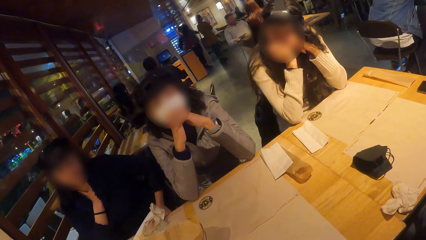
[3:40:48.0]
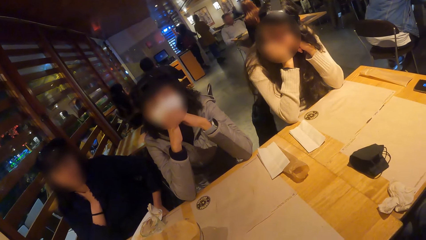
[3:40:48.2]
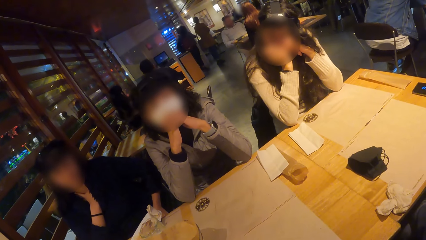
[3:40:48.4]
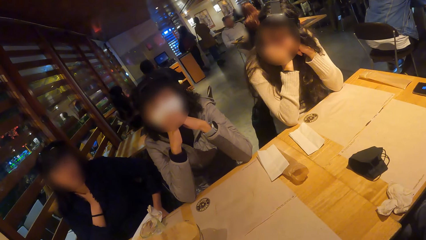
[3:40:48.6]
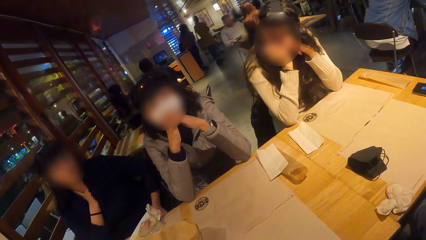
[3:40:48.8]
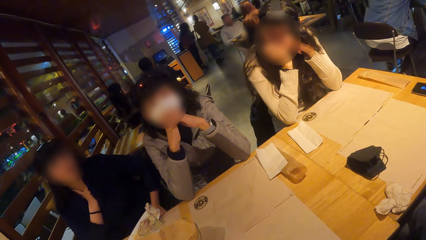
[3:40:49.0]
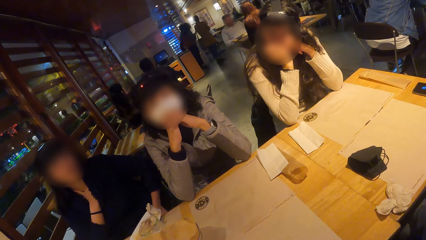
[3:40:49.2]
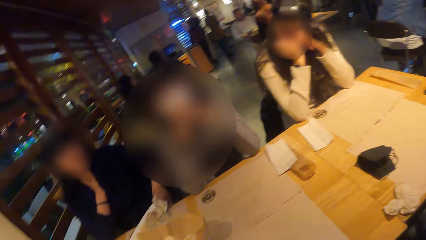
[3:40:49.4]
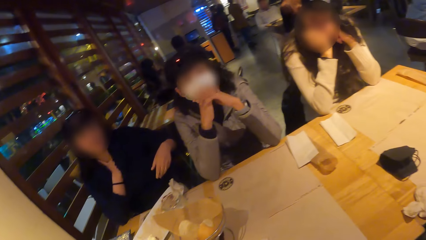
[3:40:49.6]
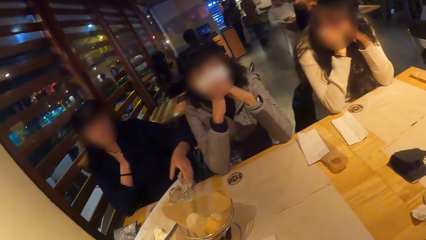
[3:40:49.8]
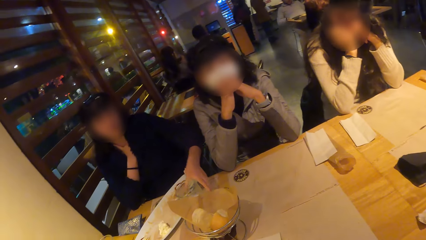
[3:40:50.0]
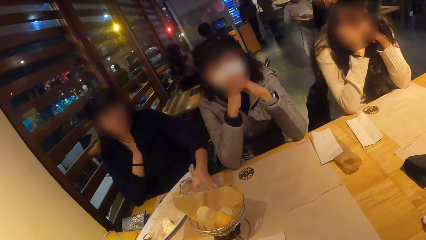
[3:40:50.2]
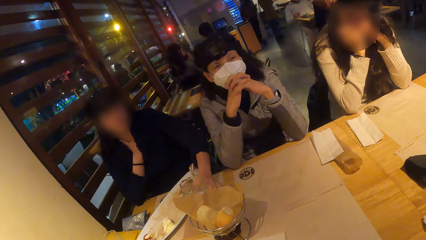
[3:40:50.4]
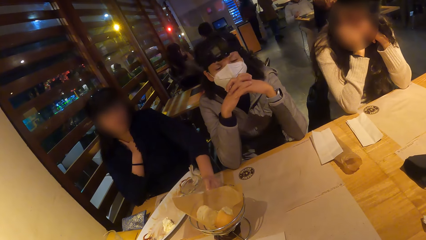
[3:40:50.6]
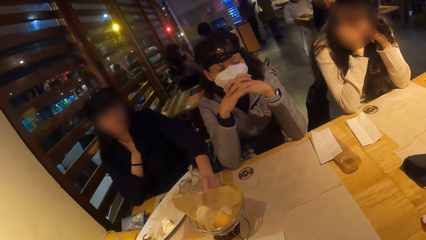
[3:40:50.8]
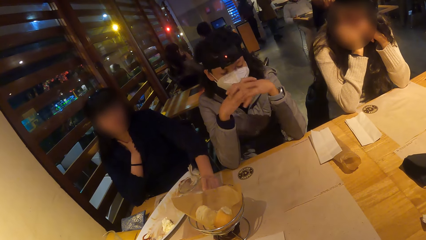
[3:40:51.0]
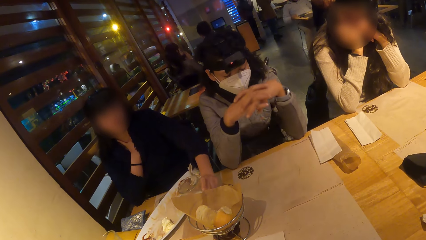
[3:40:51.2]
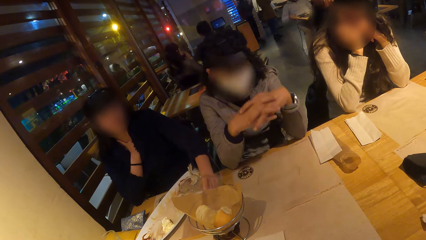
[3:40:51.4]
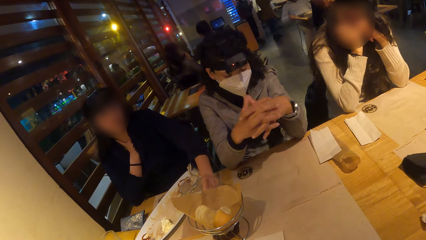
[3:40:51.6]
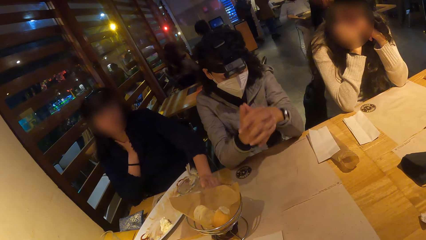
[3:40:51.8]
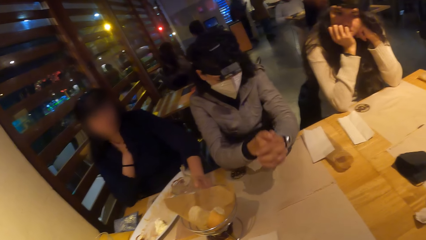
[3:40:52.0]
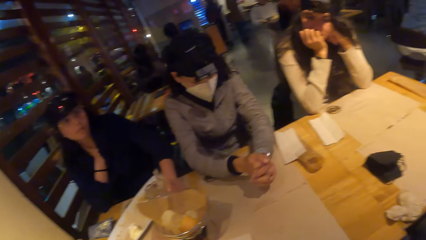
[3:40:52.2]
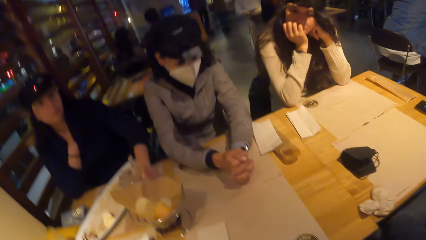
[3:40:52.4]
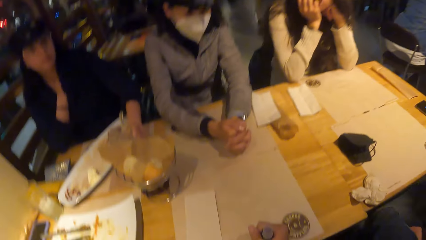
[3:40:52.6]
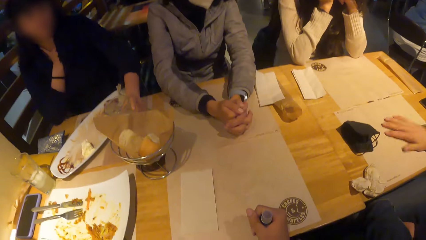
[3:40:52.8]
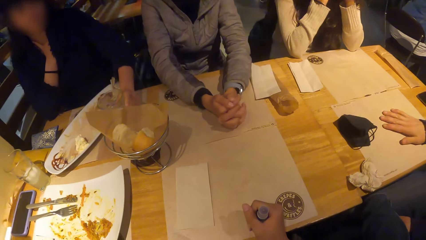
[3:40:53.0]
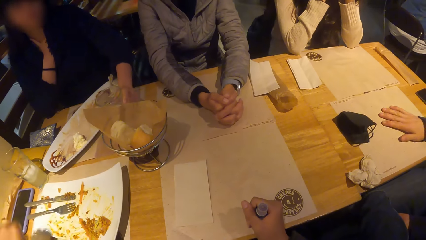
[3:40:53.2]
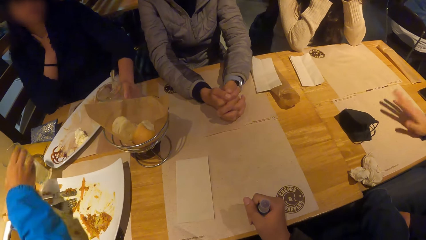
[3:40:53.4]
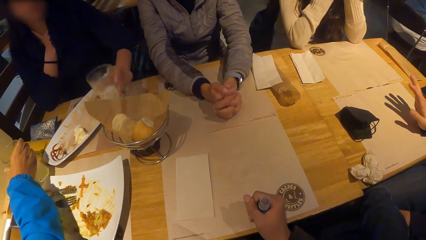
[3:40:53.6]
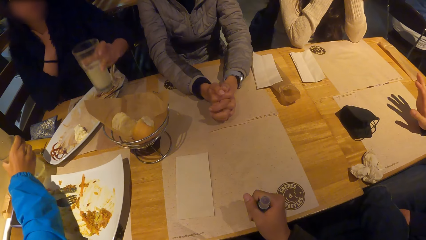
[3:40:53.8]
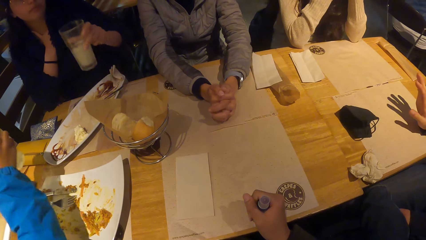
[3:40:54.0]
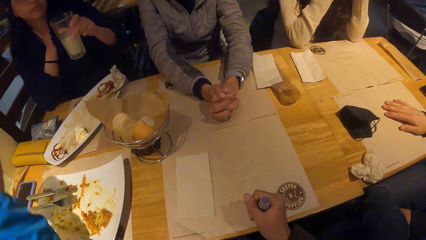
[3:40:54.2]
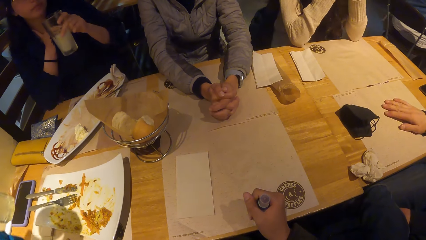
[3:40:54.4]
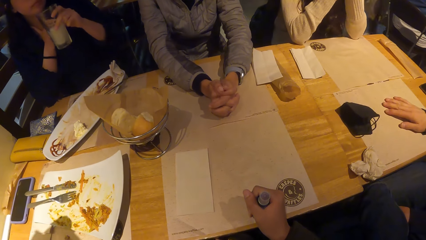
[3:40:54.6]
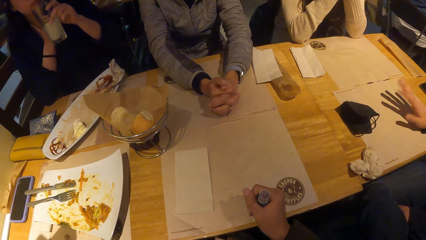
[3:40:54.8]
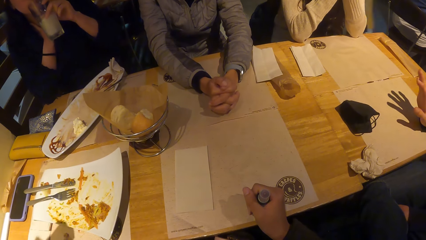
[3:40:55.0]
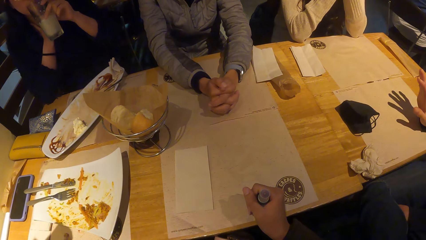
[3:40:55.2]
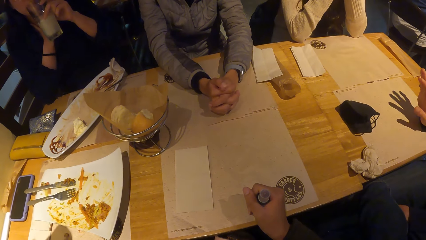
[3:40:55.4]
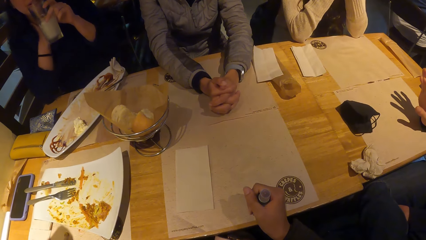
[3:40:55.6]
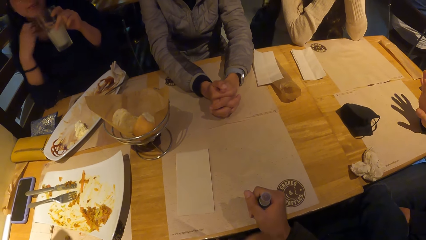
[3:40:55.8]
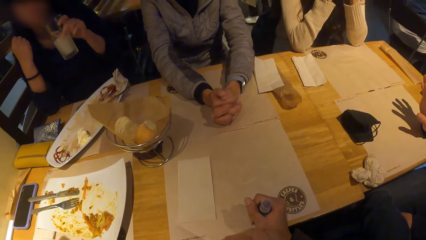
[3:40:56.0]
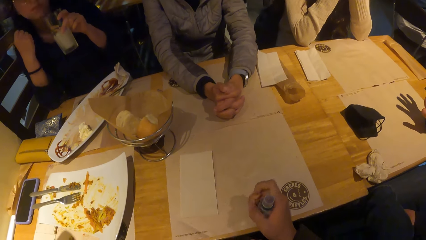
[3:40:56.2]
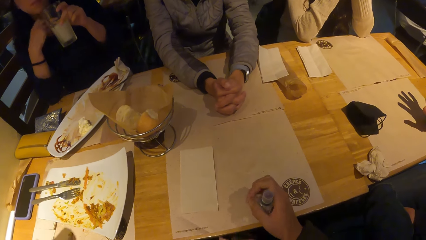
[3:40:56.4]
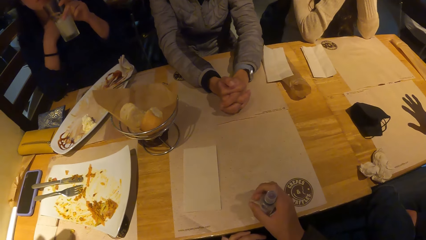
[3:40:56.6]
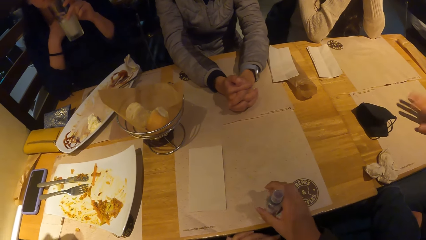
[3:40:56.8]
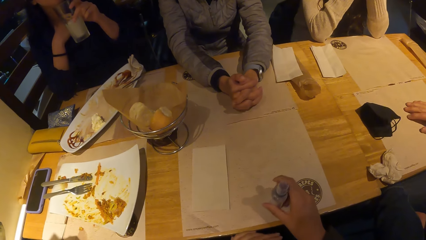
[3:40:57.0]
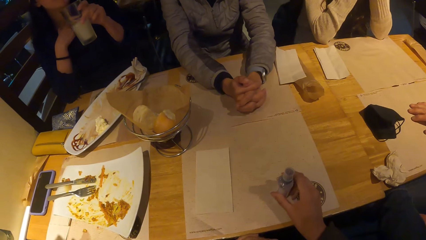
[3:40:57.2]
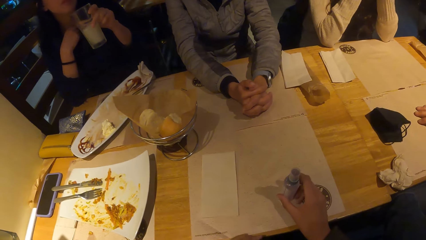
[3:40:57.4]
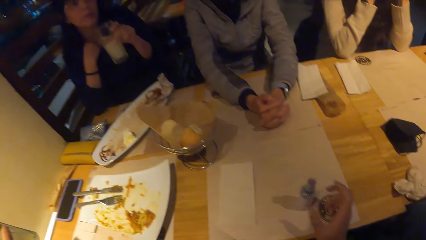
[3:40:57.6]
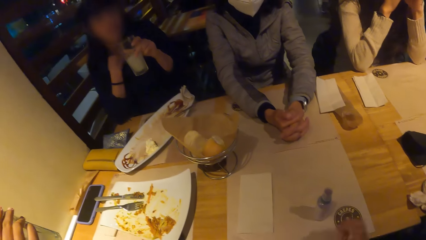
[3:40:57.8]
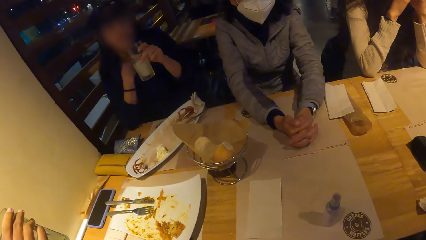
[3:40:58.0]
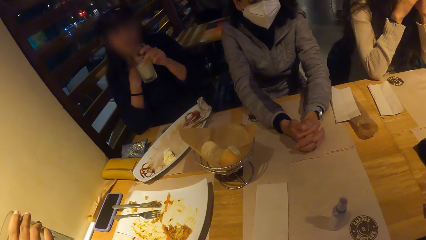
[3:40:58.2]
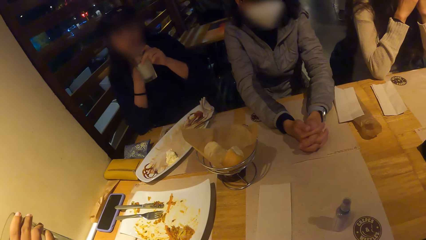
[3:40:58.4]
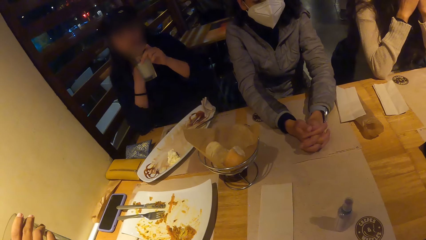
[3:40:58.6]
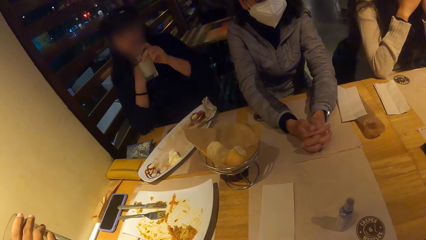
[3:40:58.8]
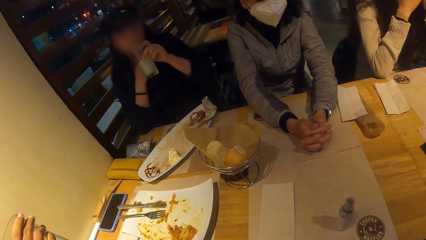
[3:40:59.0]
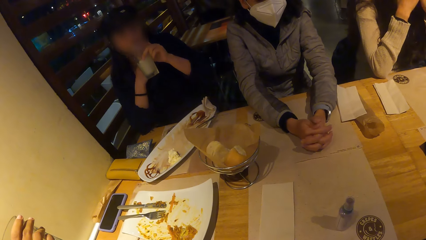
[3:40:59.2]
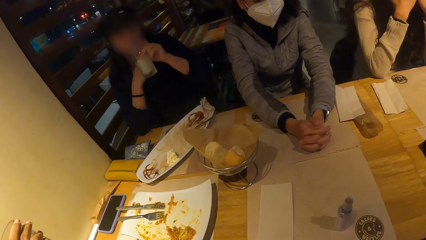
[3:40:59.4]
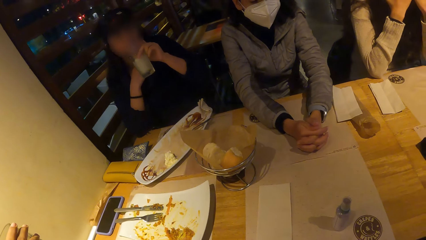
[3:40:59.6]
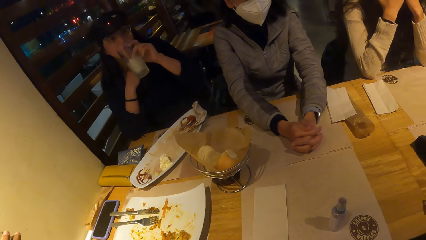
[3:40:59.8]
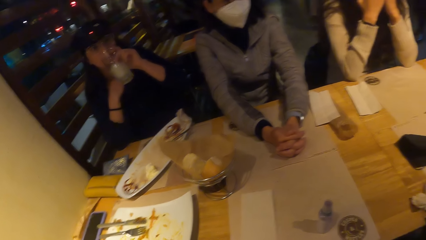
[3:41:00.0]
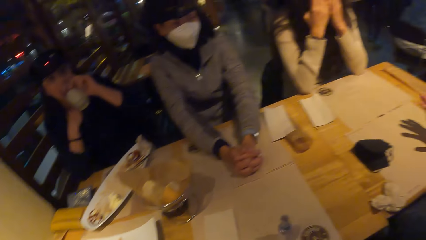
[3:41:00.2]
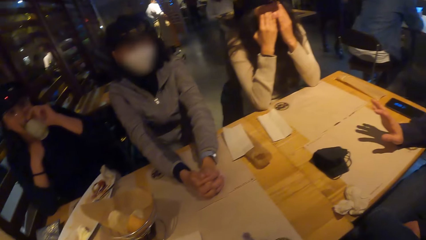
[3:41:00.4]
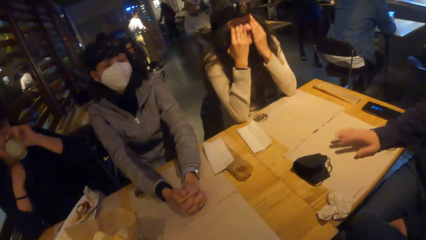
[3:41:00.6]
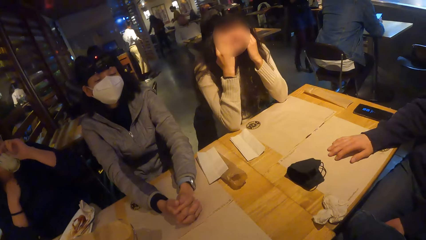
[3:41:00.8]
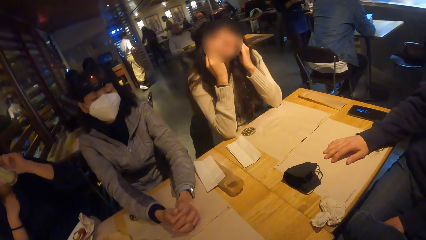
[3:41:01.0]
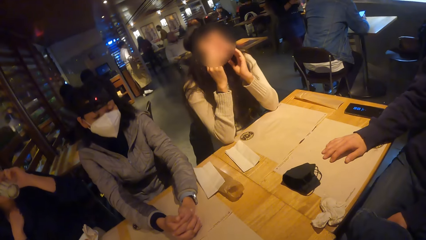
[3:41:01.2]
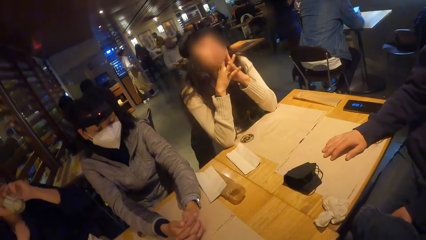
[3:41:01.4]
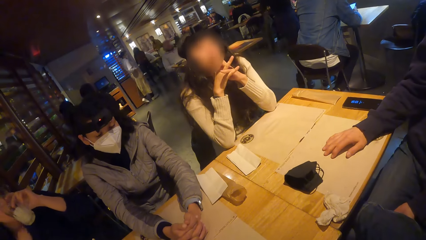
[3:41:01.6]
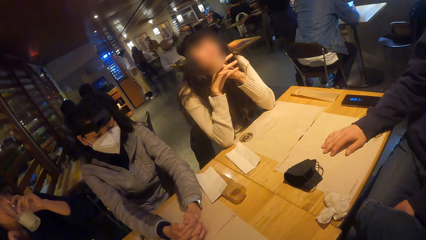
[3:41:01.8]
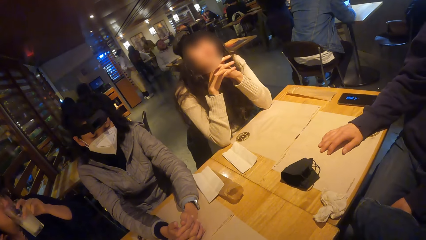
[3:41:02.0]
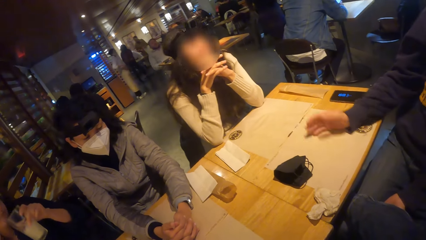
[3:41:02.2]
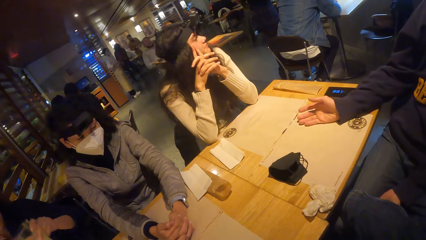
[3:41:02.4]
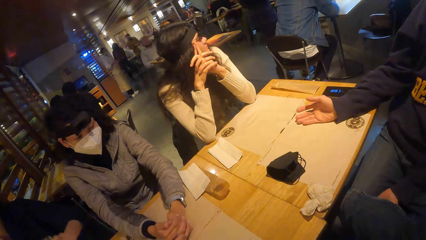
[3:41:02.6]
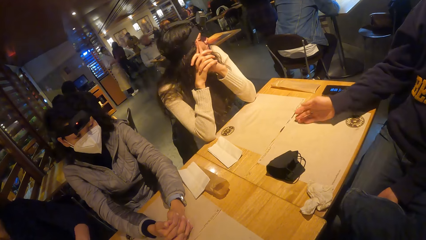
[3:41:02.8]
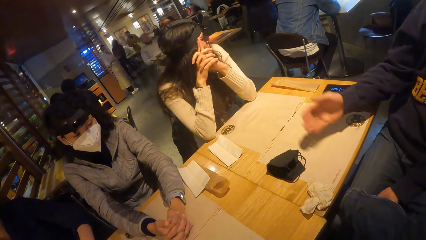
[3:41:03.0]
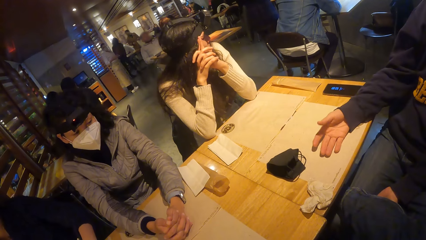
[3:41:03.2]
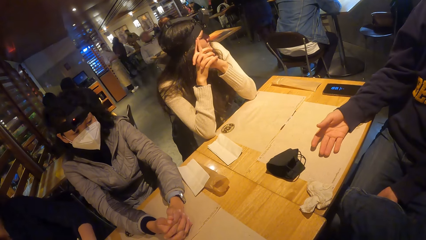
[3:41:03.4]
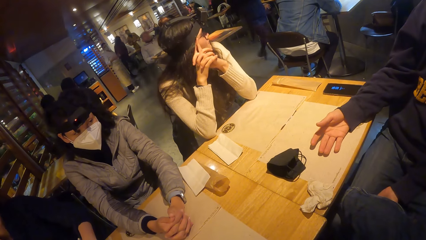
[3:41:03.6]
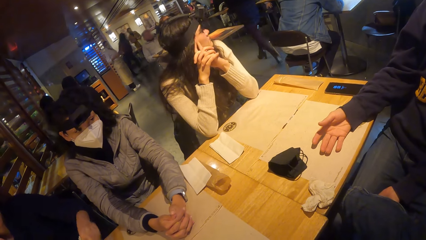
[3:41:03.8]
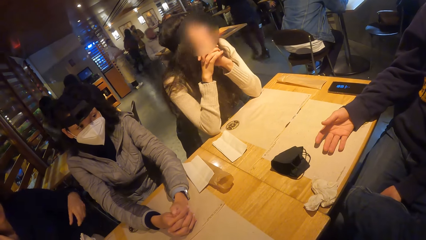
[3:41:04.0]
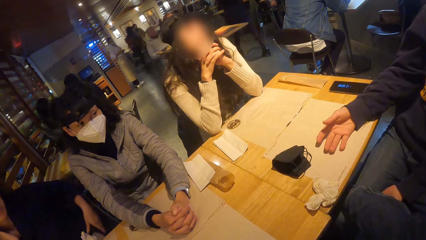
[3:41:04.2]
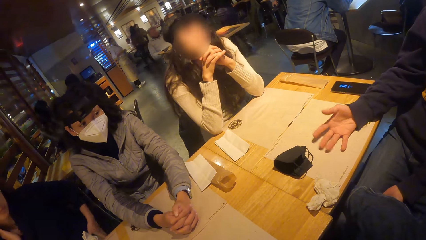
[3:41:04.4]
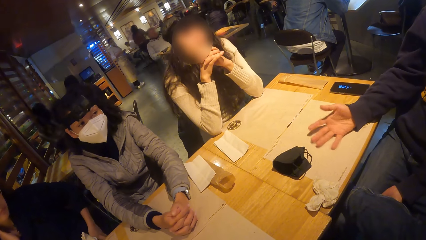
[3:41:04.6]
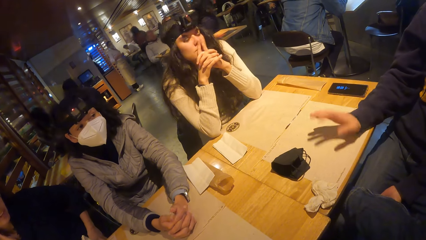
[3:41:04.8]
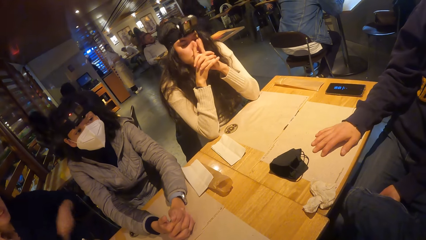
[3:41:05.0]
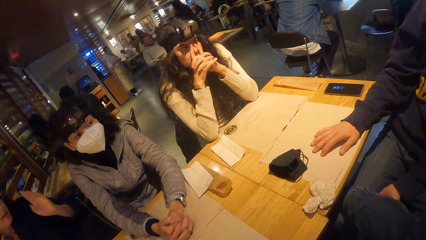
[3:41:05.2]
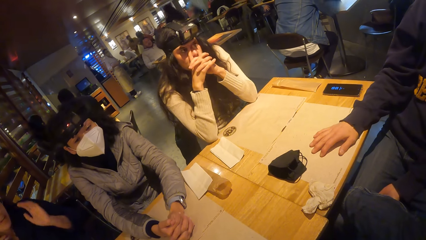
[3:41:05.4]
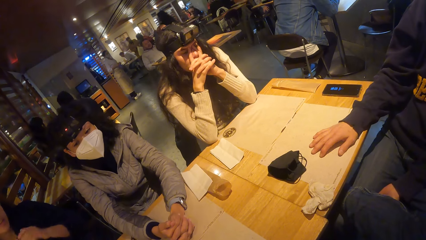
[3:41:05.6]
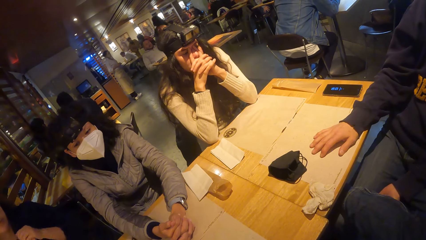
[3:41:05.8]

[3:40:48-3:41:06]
A woman picks up the glass of smoothie from the table with her left hand. She holds the glass. Another woman picks up a glass of smoothie from the table with her left hand. The first woman drinks the smoothie from the glass with her left hand. She takes a beverage. She drops the glass of smoothie on the table with her left hand.
